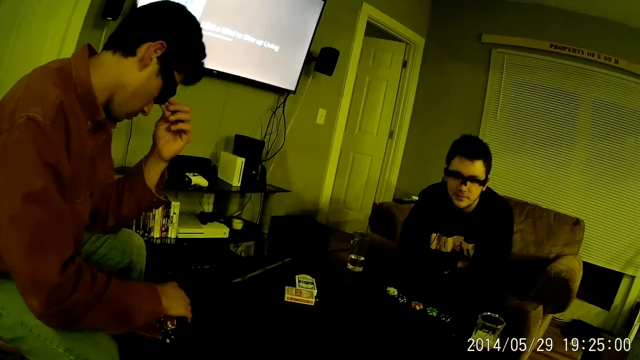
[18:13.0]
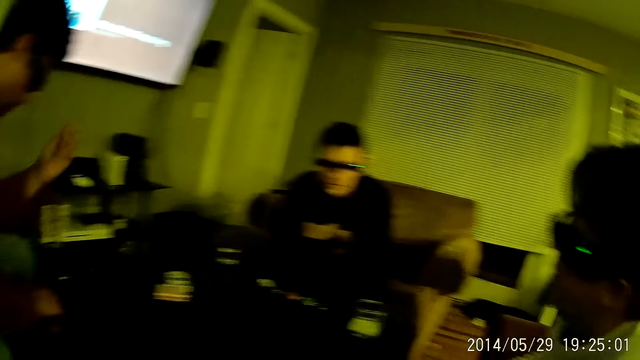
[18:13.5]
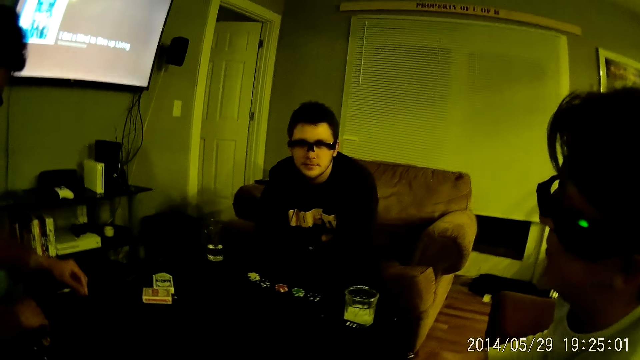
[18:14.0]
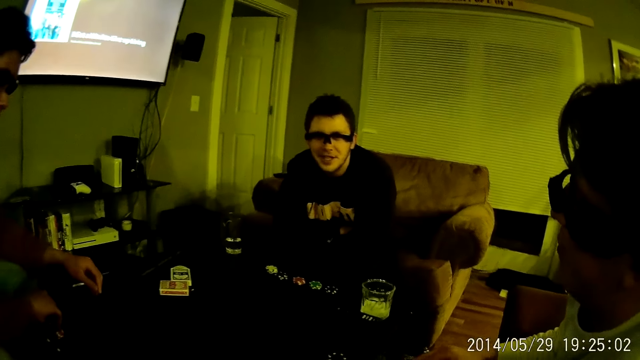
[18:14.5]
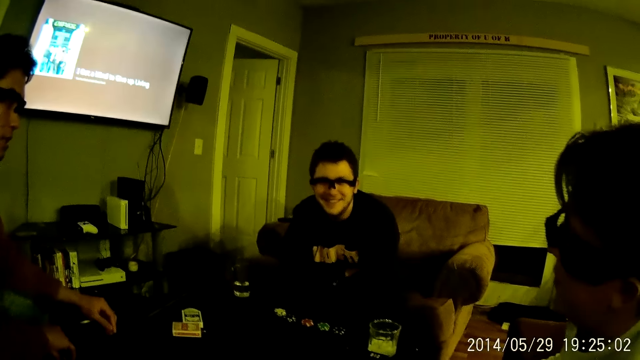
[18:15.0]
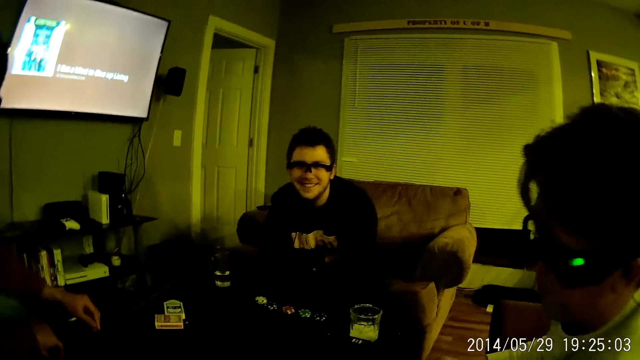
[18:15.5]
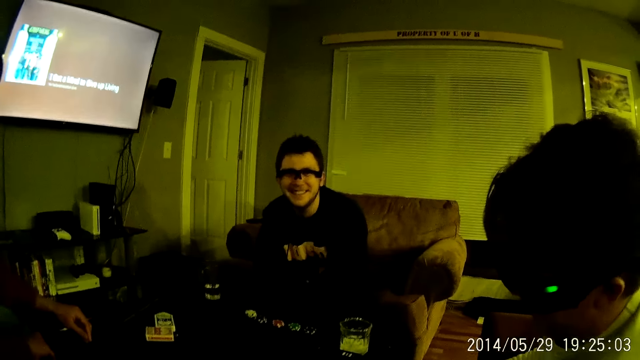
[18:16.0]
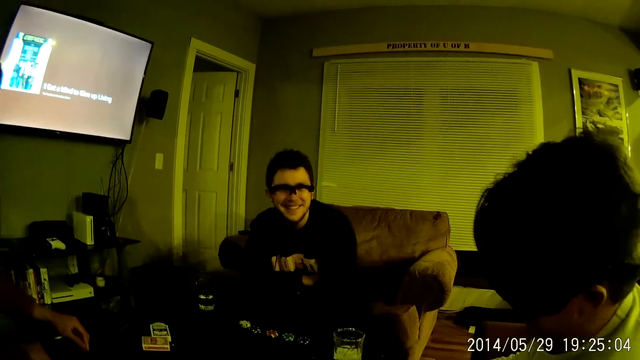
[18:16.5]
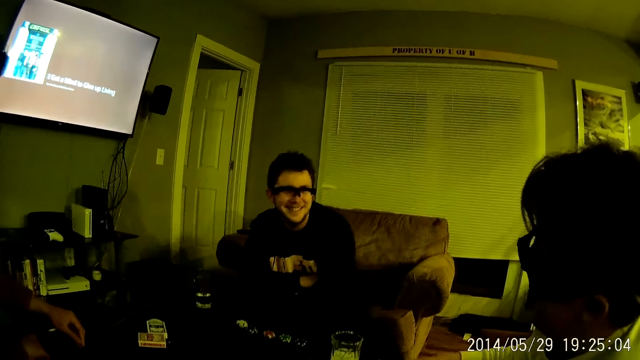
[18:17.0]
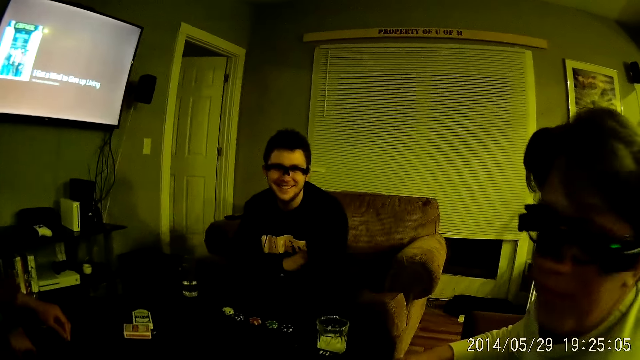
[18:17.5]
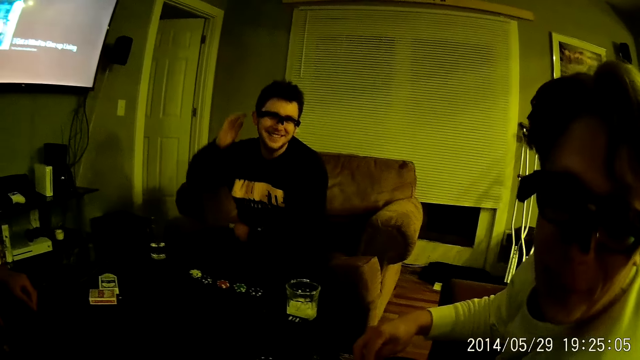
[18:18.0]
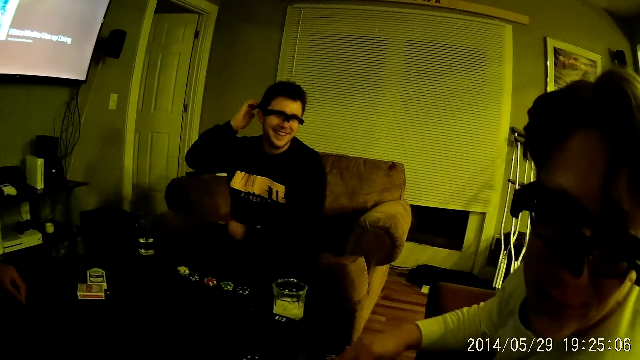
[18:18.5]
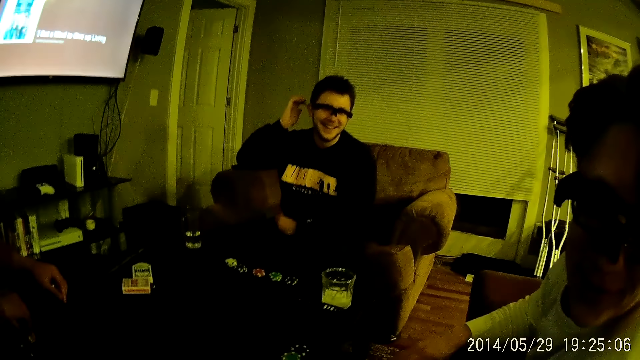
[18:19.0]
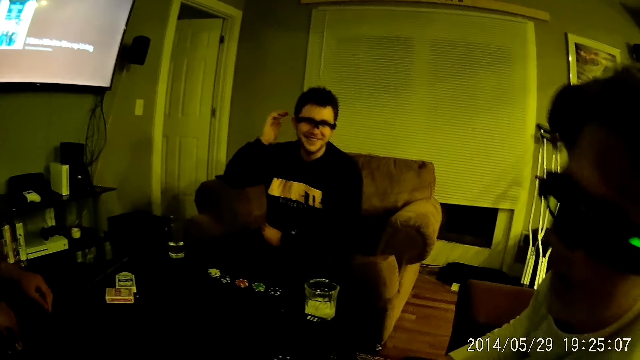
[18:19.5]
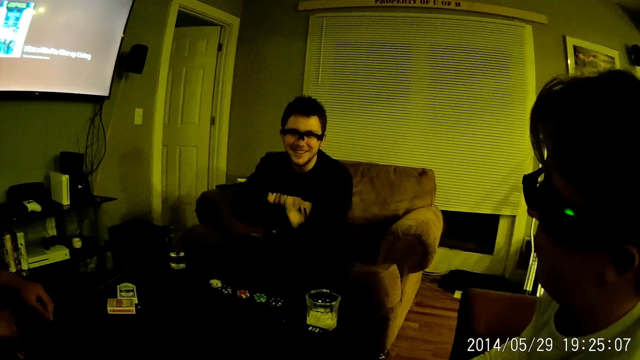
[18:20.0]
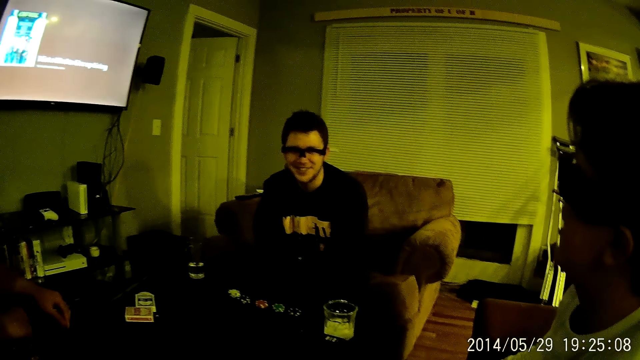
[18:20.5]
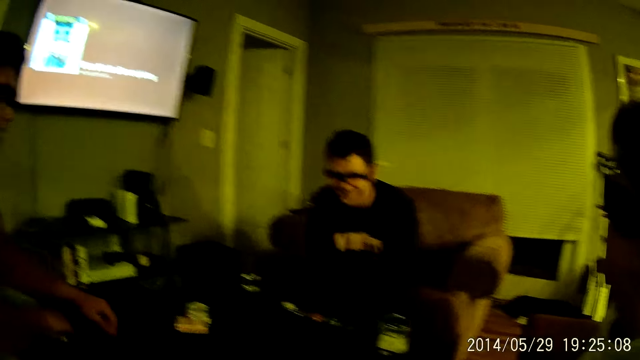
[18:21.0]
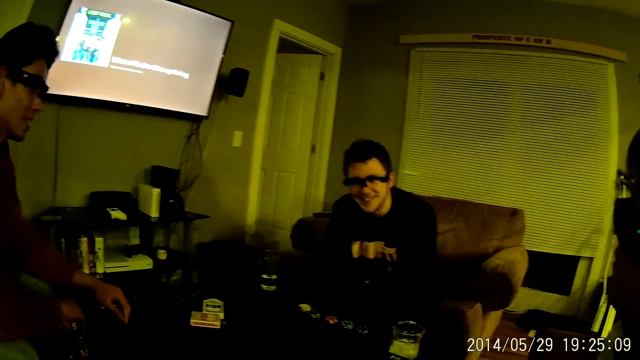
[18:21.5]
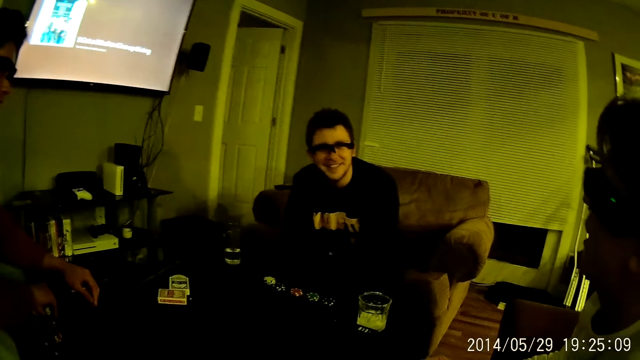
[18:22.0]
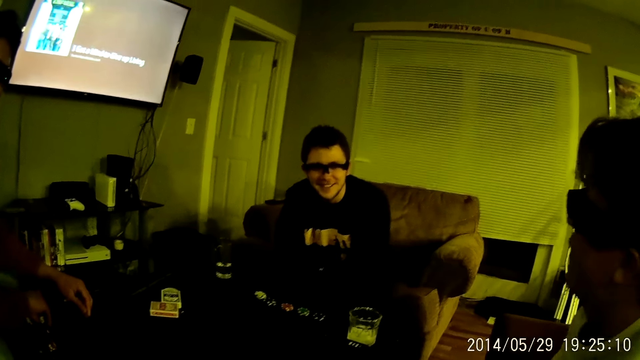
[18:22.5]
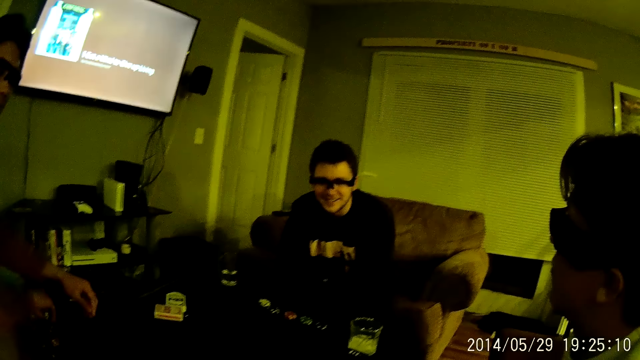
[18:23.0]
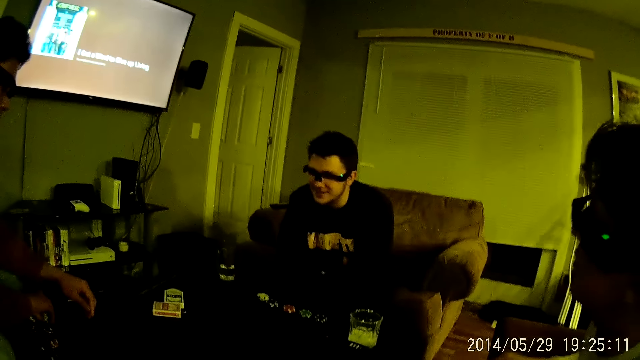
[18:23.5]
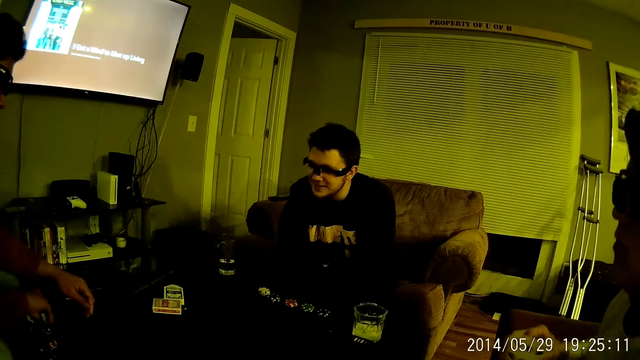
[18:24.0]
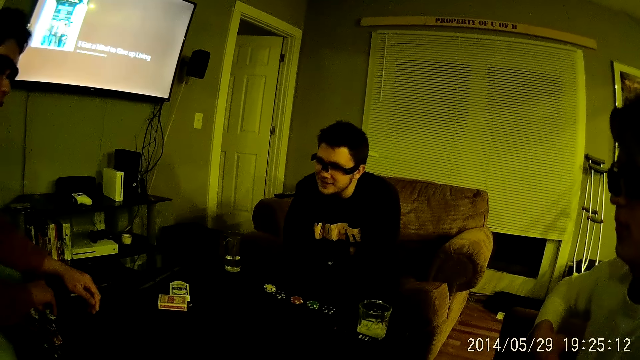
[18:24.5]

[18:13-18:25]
A man moves his hands. Another man laughs and touches his ear. The camera wearer converses with a man. The other man folds his hands. The camera wearer looks around. The other man looks around.

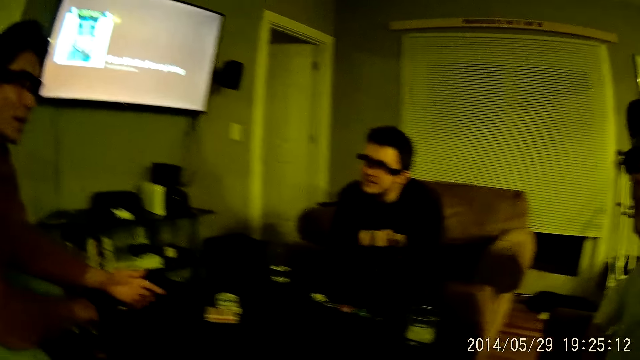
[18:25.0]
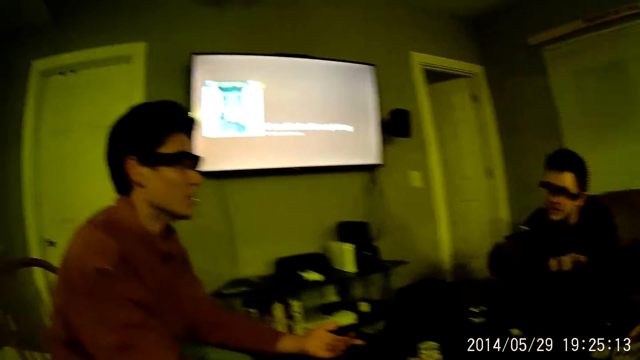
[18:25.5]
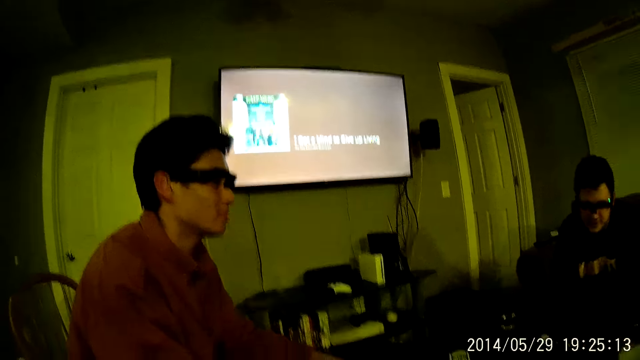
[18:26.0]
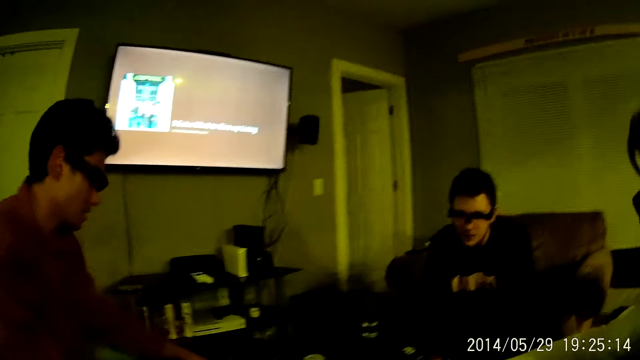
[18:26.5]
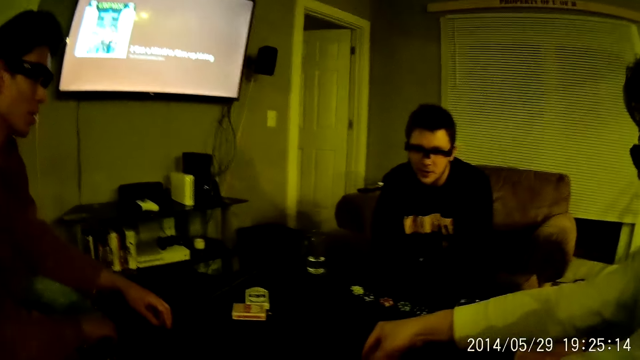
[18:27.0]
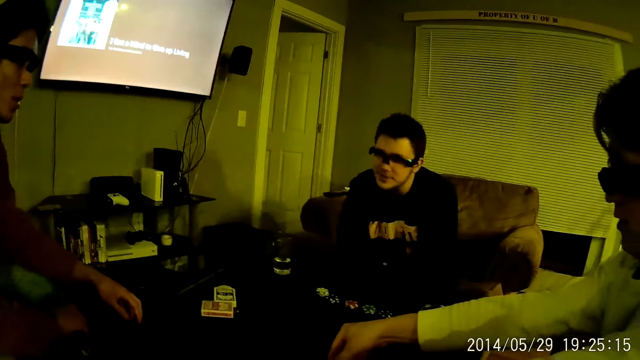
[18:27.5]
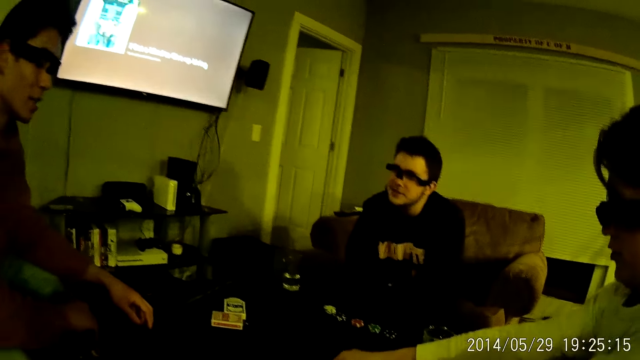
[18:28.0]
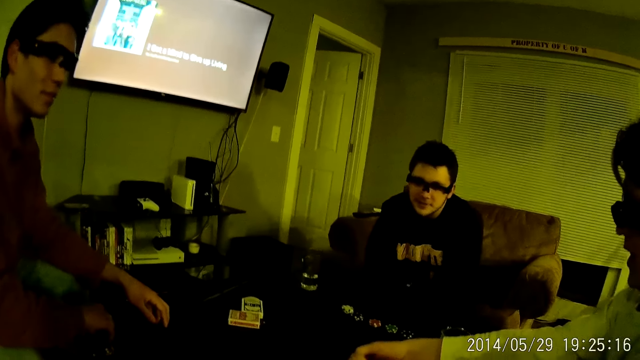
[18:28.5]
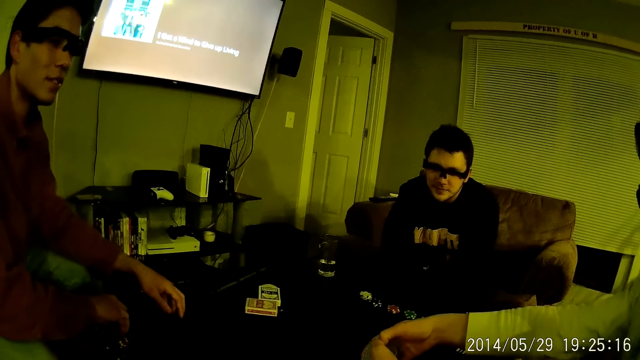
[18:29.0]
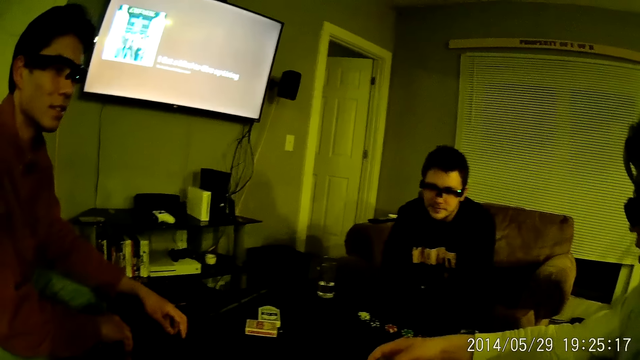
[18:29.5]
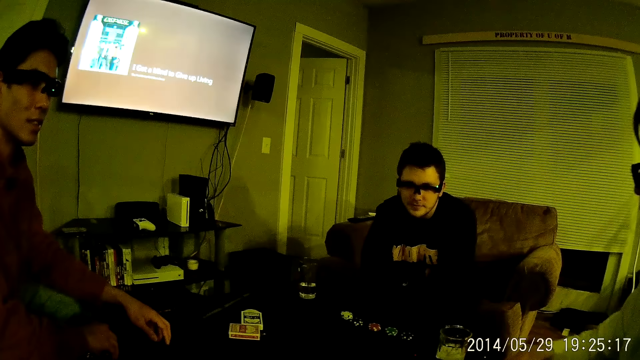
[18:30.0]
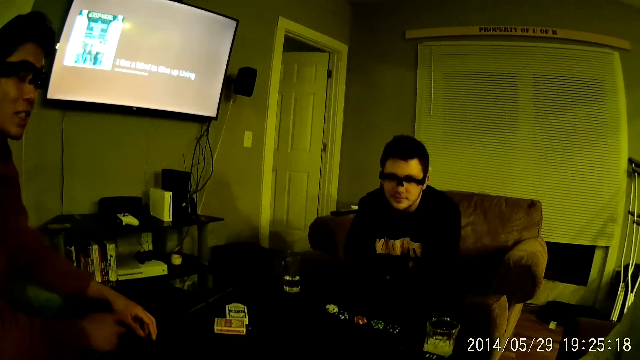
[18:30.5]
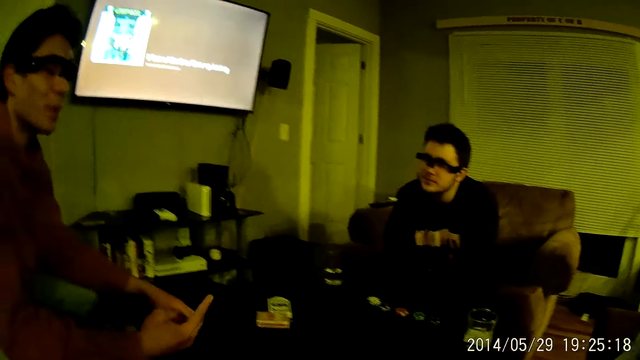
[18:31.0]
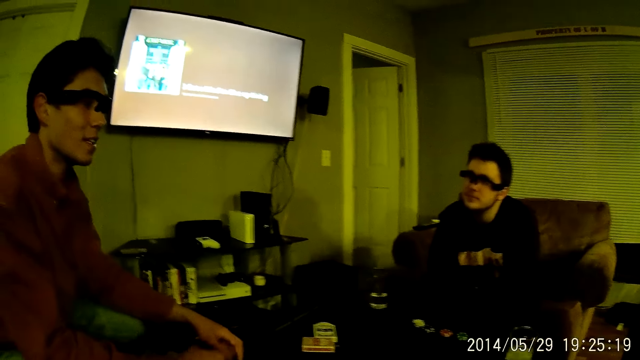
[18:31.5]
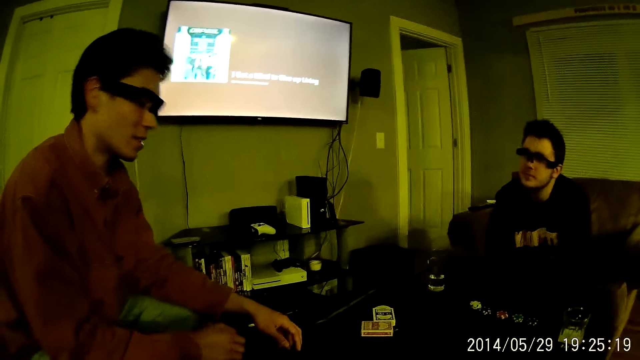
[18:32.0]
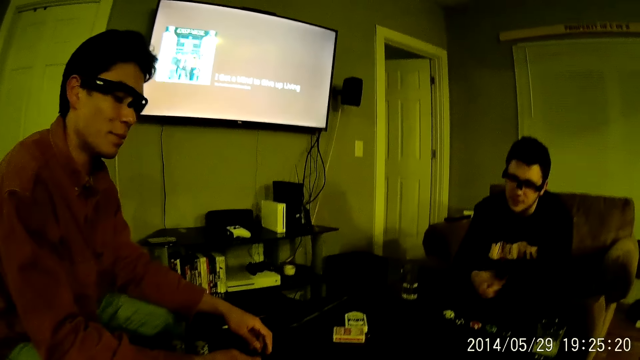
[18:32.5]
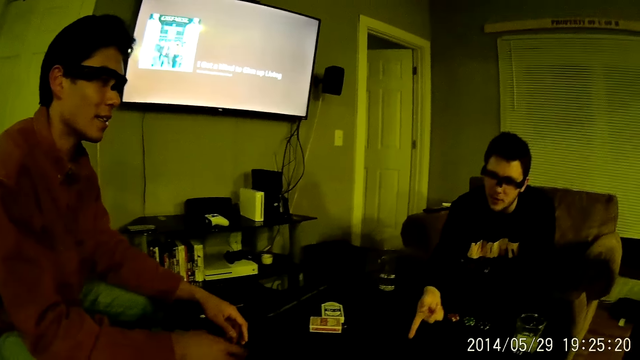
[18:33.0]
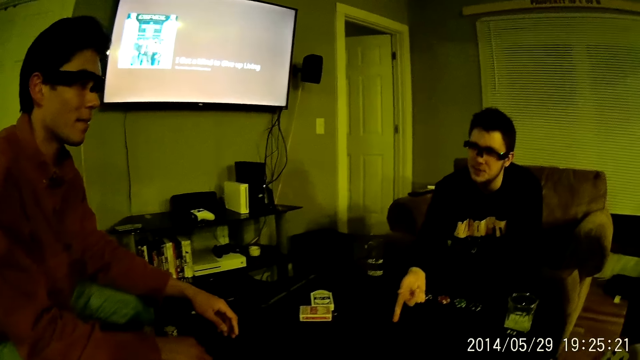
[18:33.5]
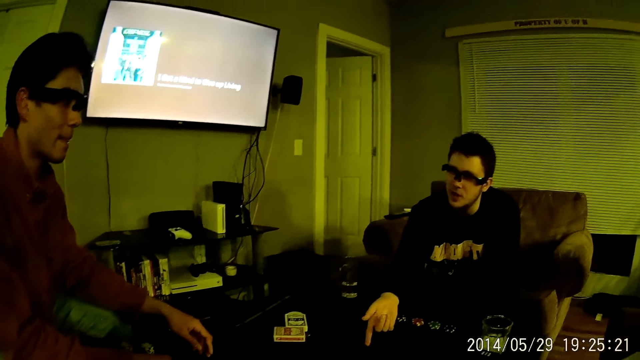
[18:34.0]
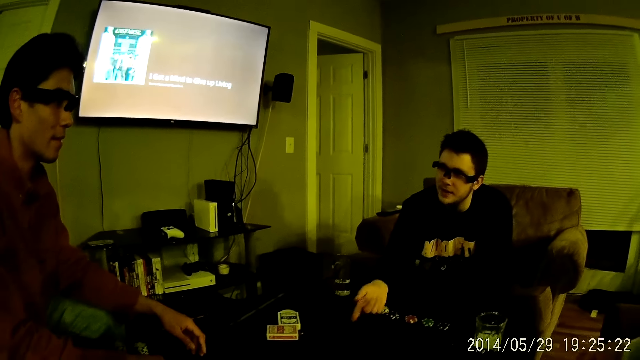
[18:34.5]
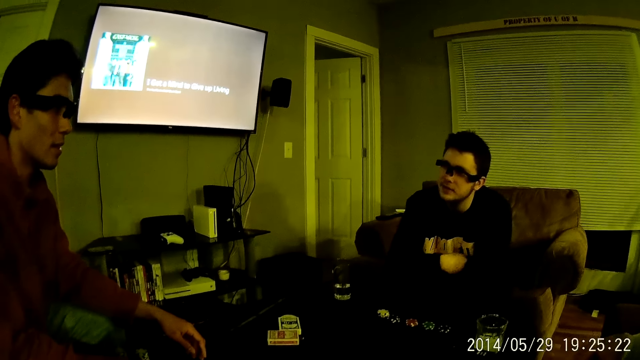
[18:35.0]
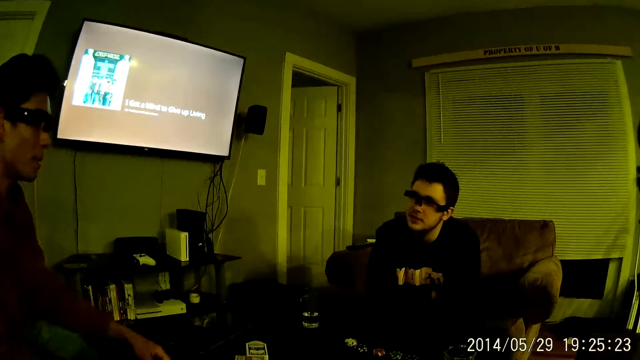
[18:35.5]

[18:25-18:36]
A man talks and points a finger. Another man puts chips on the table and talks. The first man rolls a dice on the table with his right hand. He shakes a finger and talks. A third man points a finger. The third man converses with the second man. The camera wearer converses with the first man. The third man folds his hands.
